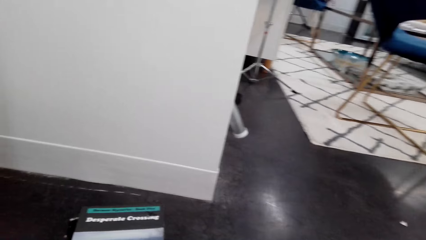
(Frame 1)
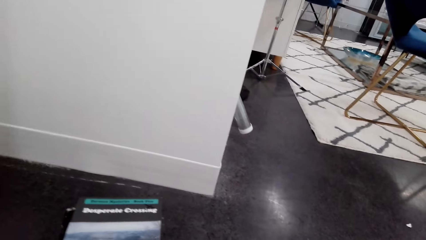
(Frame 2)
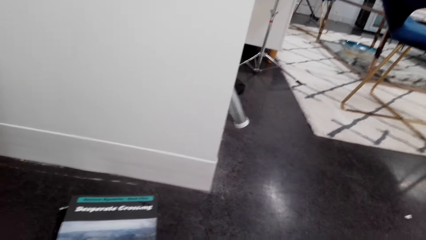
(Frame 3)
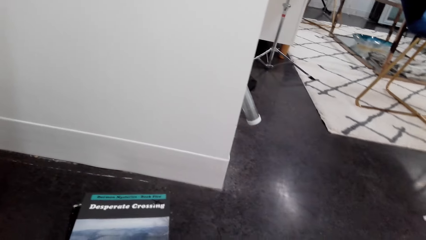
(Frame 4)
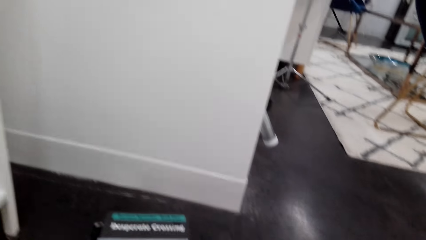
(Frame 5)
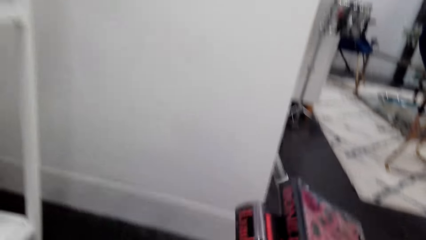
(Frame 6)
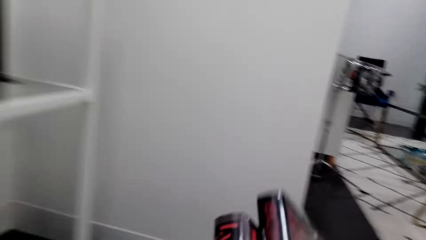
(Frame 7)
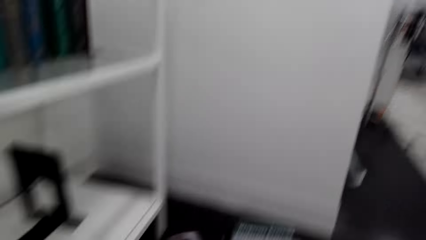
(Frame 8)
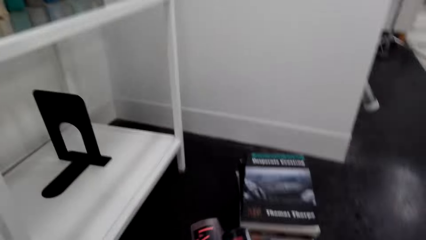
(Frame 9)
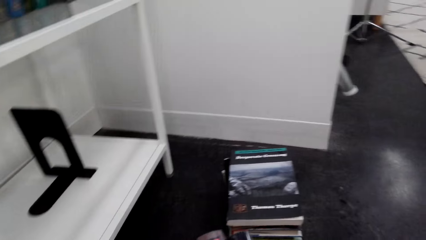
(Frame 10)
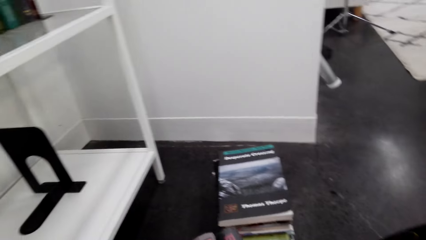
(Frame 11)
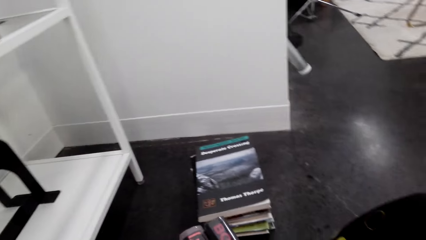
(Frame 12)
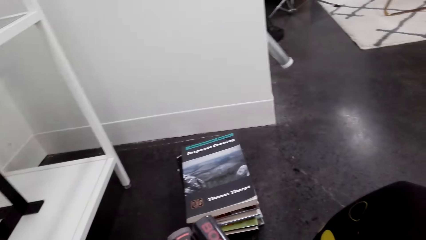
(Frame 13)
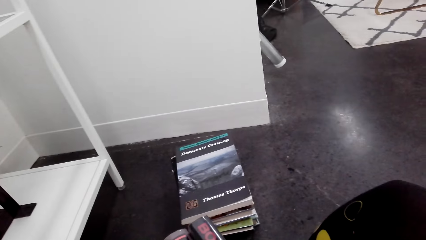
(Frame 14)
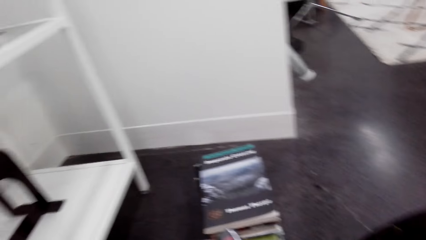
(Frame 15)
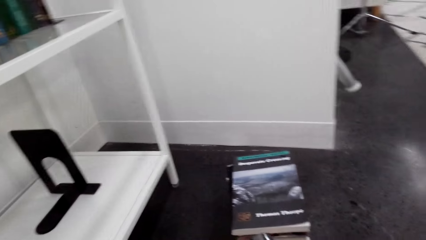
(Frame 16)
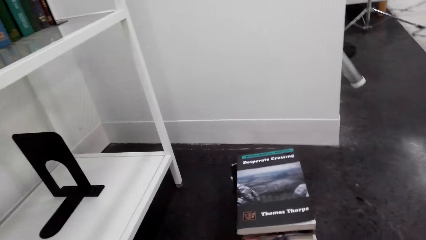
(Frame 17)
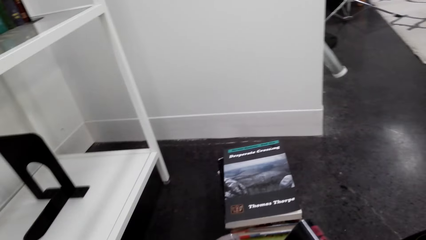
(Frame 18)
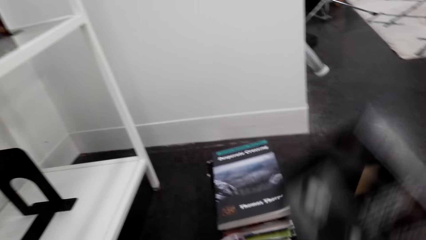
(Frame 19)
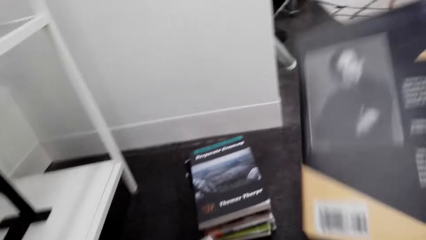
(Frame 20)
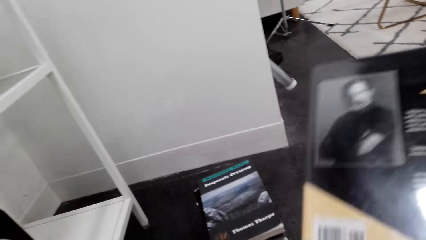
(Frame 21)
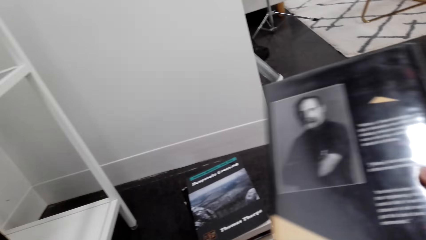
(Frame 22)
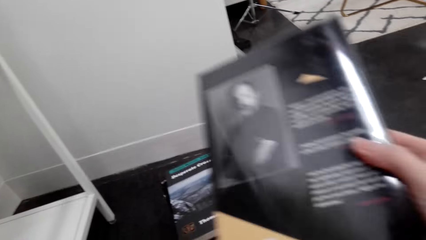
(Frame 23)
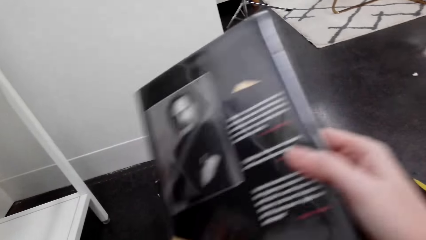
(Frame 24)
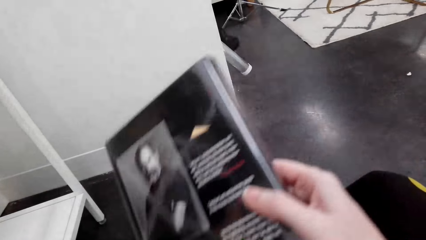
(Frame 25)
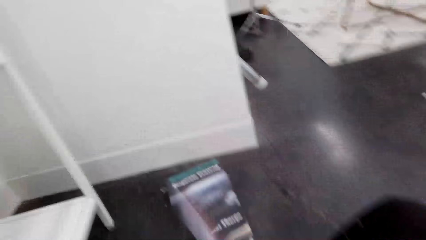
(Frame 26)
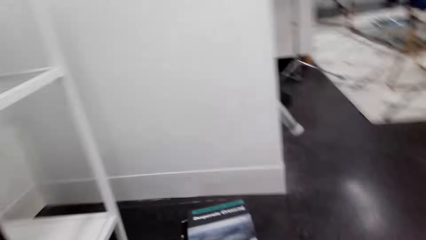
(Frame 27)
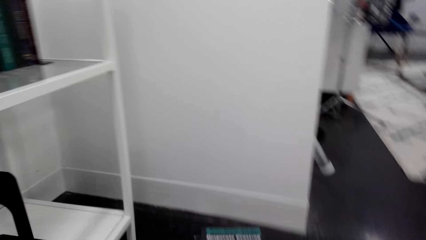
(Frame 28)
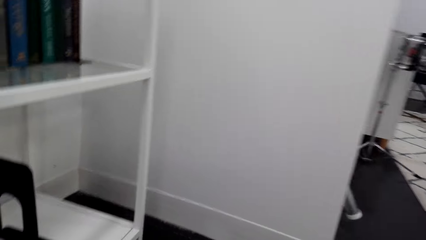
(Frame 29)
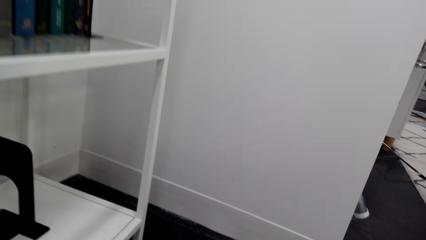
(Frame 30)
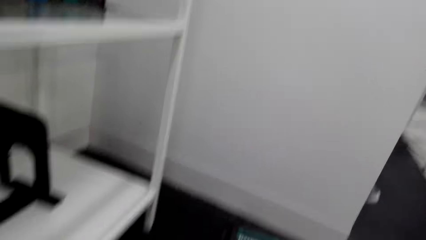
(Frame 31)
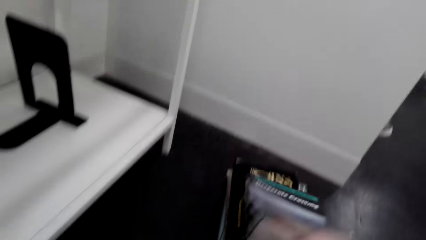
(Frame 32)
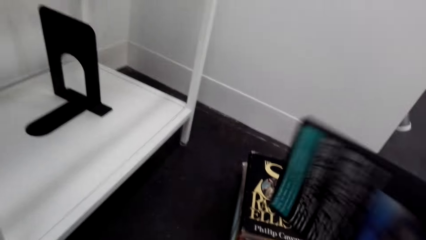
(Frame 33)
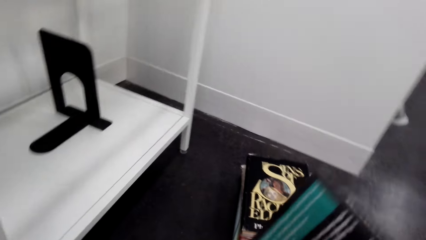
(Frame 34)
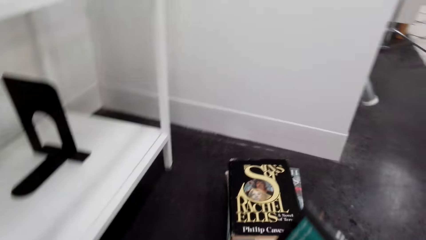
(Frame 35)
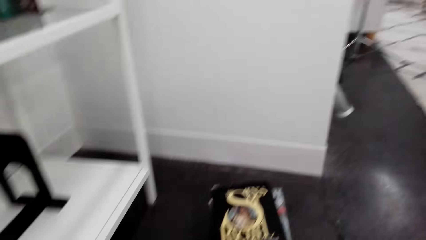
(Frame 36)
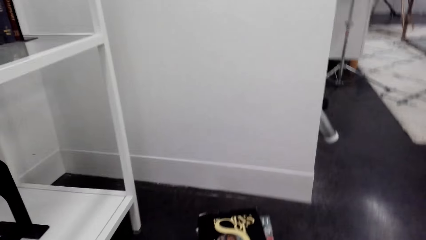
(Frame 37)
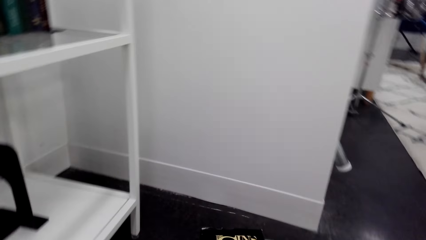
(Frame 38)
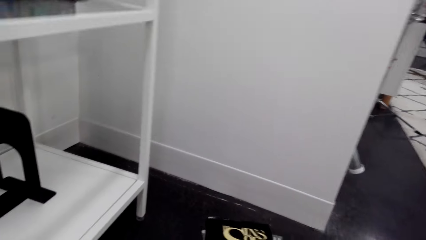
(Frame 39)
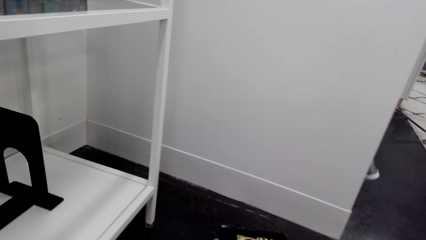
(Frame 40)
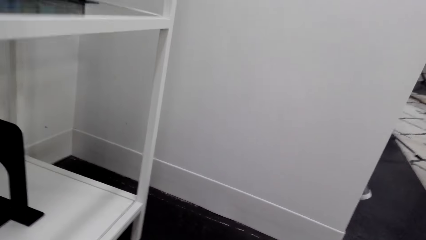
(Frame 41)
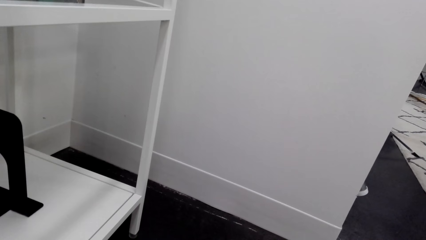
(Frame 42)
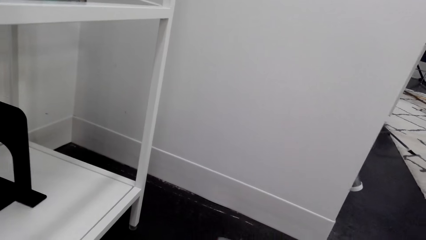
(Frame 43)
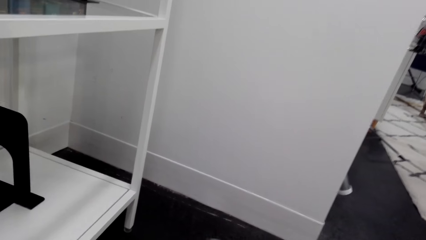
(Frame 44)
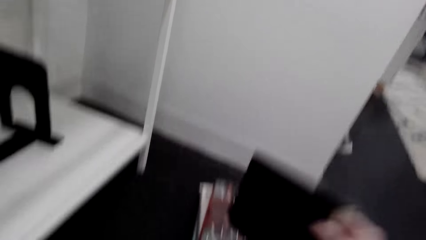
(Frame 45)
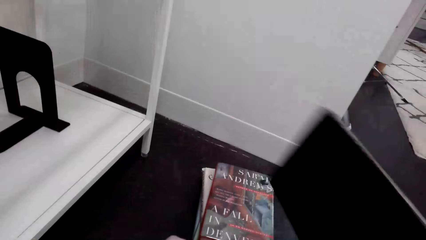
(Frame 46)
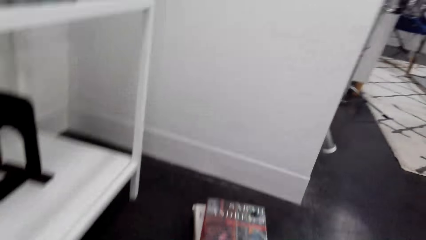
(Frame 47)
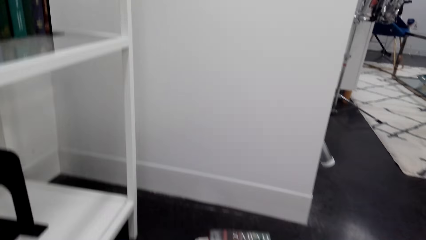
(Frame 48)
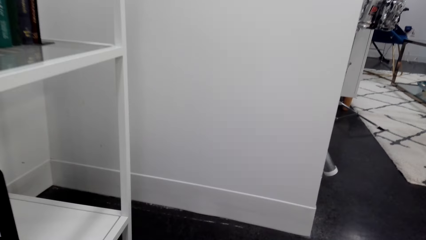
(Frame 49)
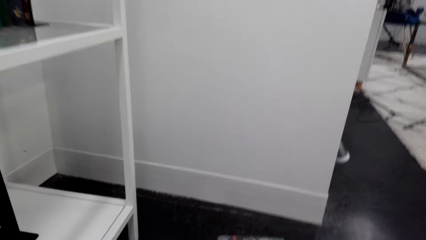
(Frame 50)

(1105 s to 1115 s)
The camera wearer picks books from the floor. They look at the books.

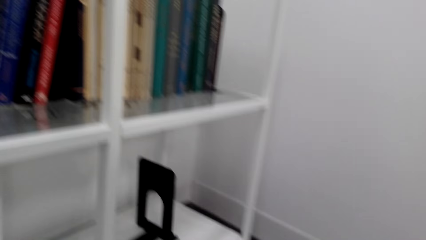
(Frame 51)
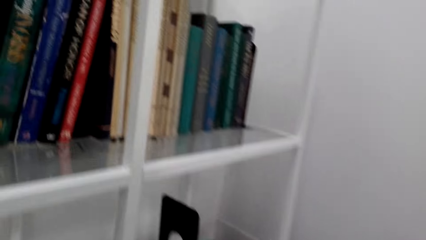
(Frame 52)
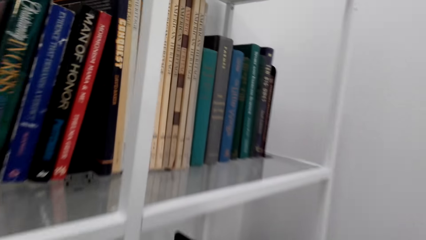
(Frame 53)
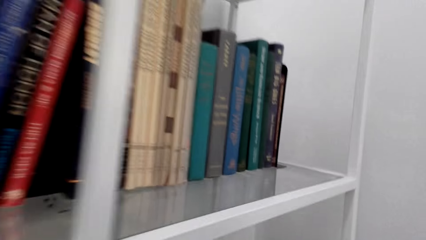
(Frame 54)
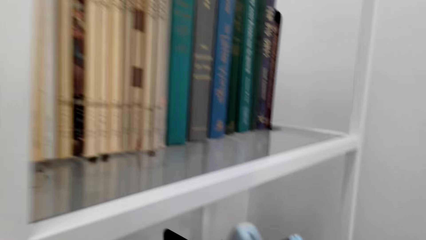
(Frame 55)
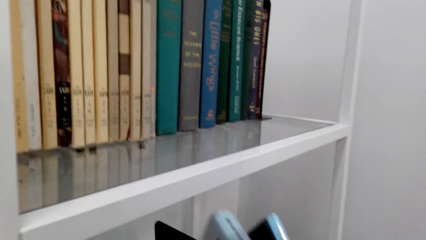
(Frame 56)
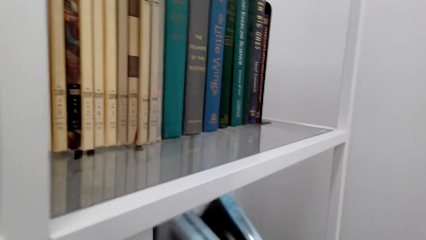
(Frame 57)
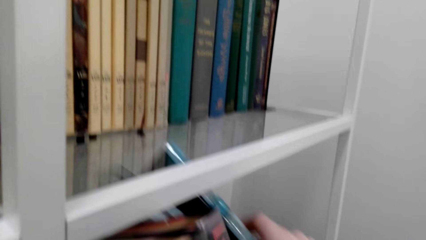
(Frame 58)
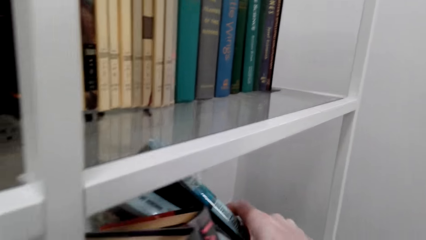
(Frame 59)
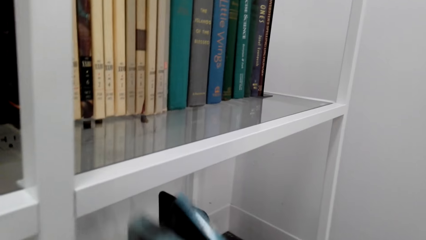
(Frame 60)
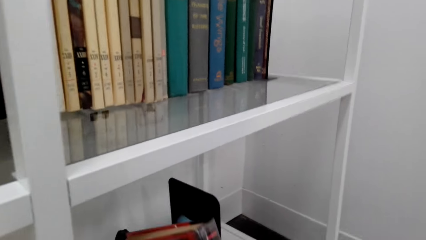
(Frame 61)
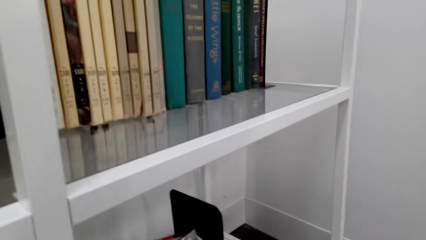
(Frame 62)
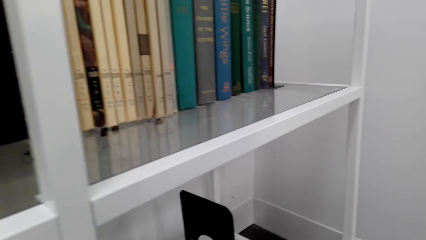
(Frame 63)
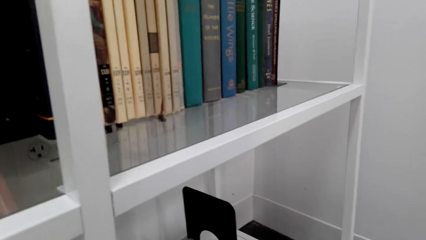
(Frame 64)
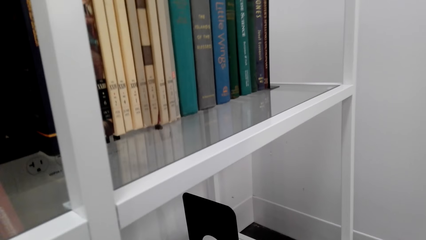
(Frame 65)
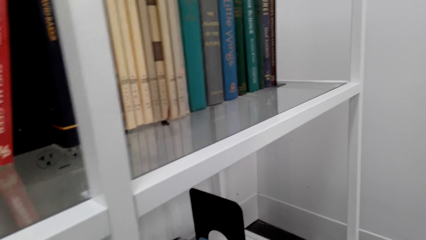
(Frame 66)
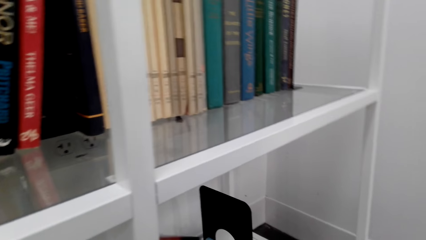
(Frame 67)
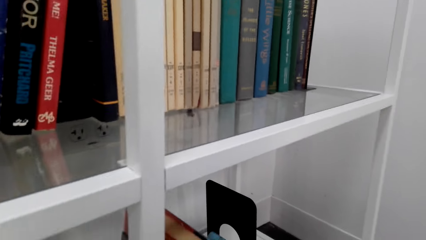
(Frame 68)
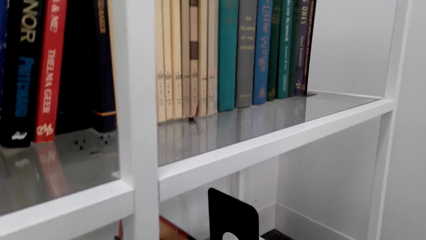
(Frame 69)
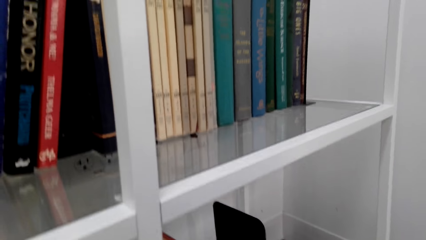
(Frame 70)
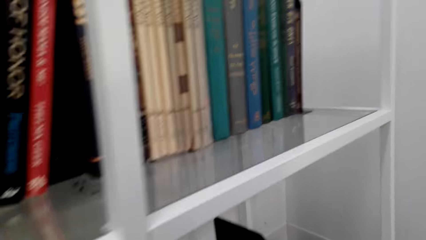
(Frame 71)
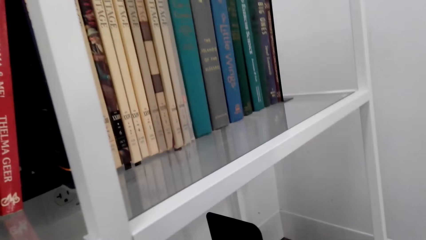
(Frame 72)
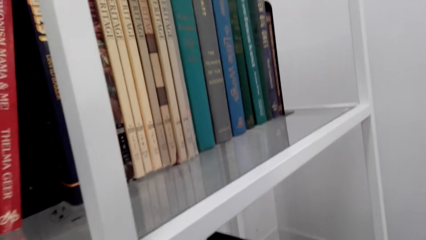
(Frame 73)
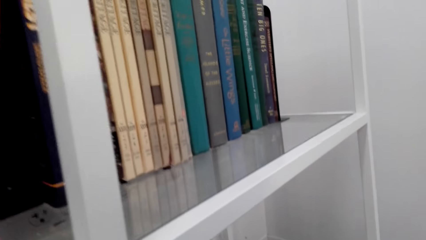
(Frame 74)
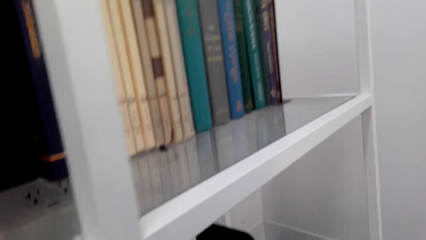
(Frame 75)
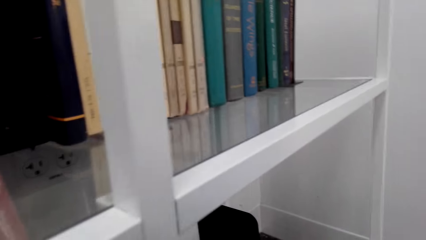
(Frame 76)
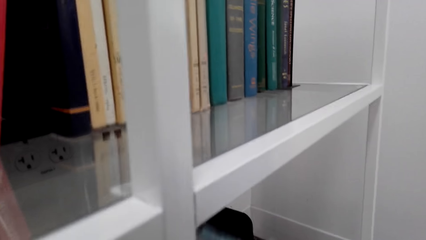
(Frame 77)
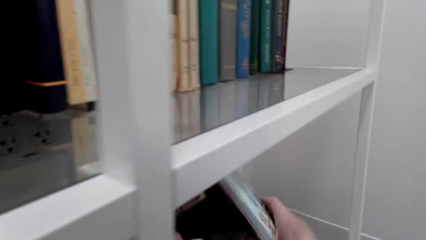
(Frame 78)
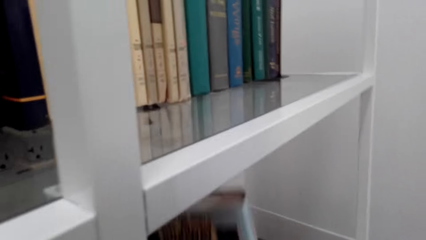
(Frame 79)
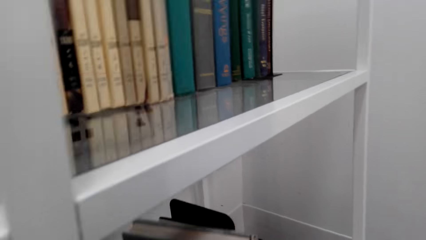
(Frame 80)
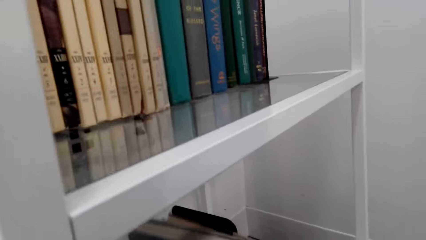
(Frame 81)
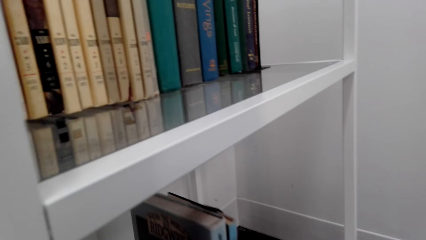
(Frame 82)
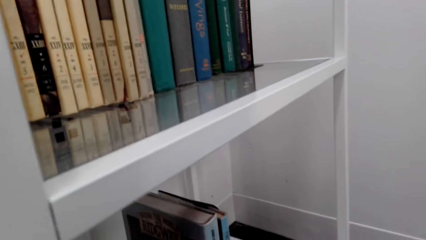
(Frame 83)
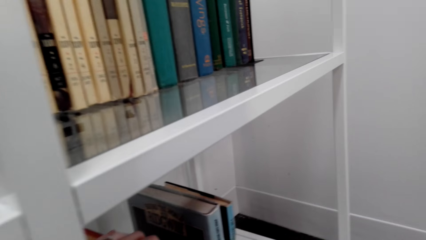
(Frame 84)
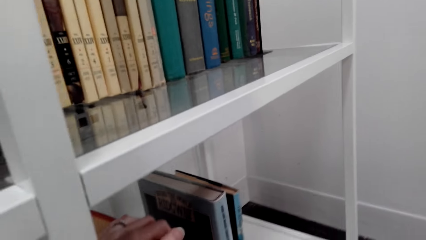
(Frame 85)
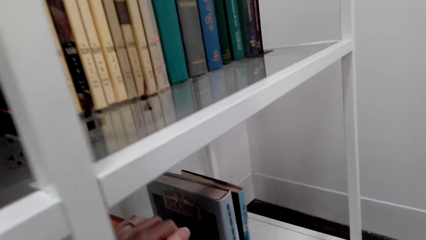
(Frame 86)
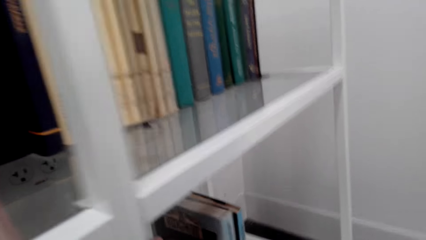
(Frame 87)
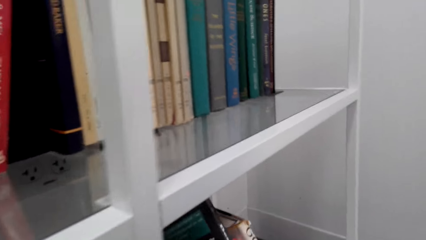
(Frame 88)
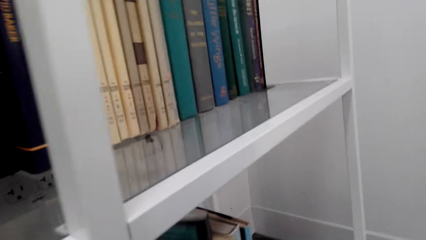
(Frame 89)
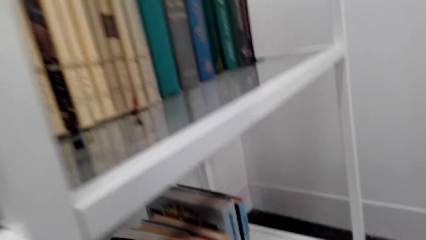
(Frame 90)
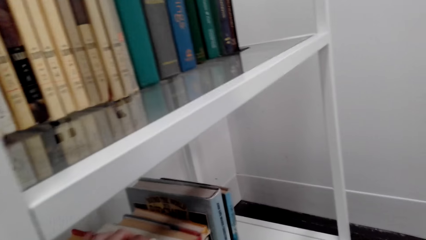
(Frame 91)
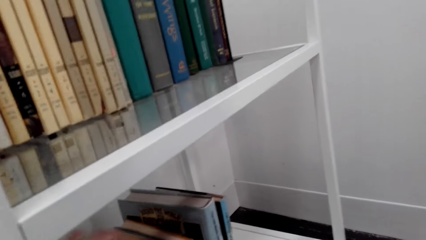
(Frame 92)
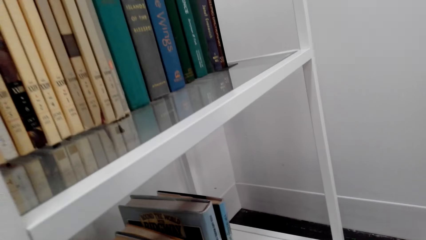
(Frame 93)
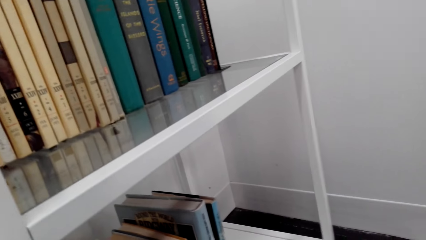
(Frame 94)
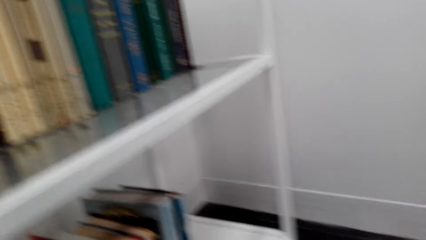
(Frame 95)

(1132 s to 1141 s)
The camera wearer arranges the books on the bookshelf. They put the books on the bookshelf.
